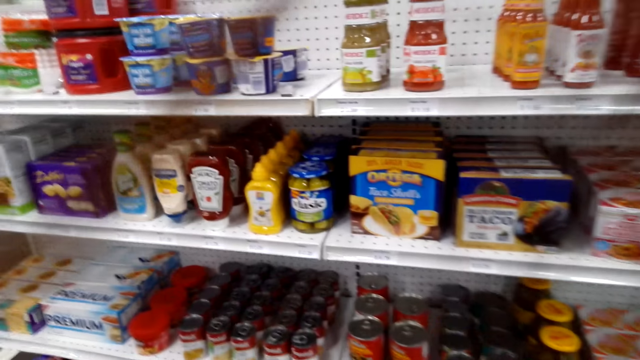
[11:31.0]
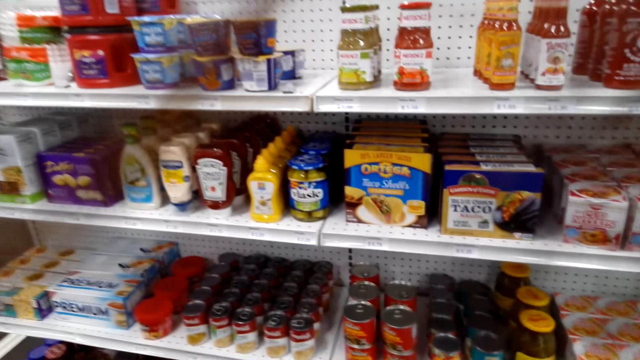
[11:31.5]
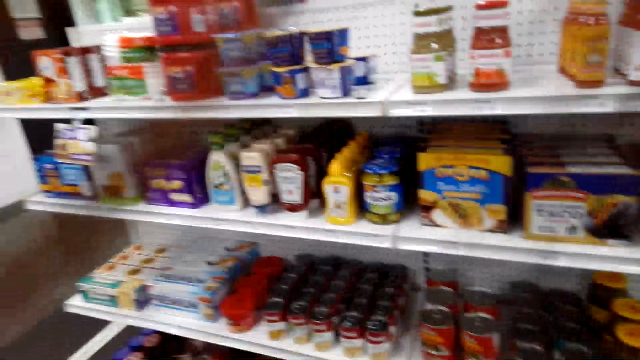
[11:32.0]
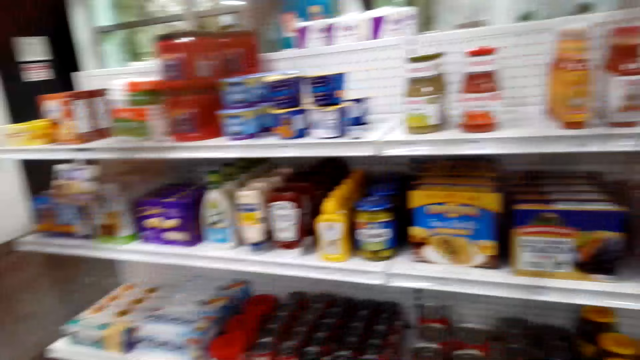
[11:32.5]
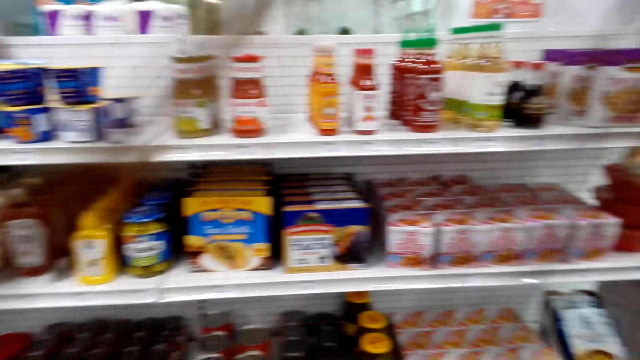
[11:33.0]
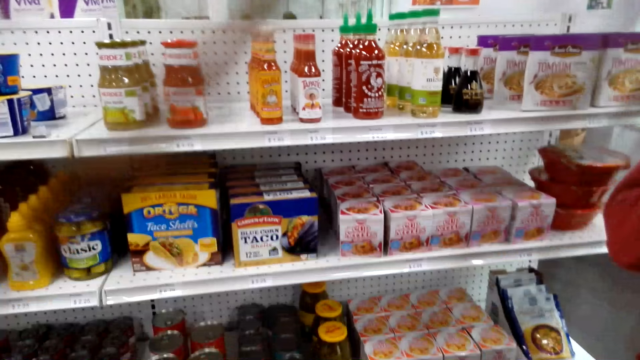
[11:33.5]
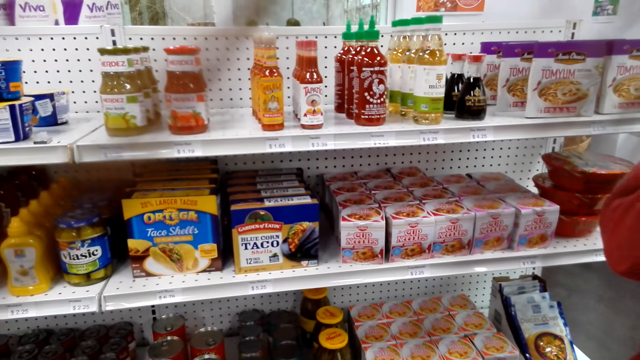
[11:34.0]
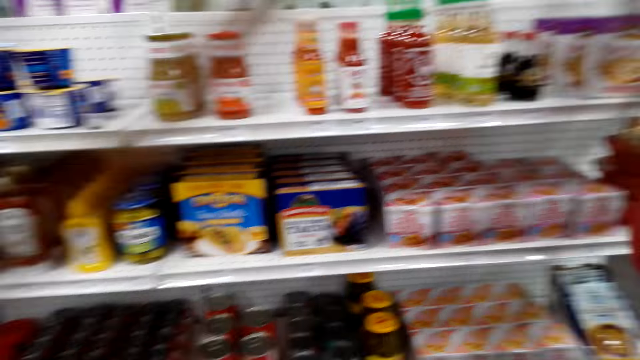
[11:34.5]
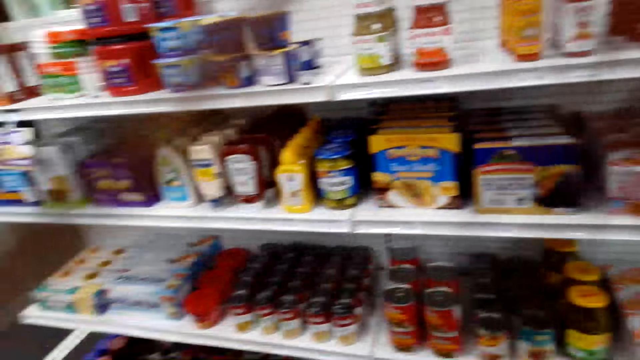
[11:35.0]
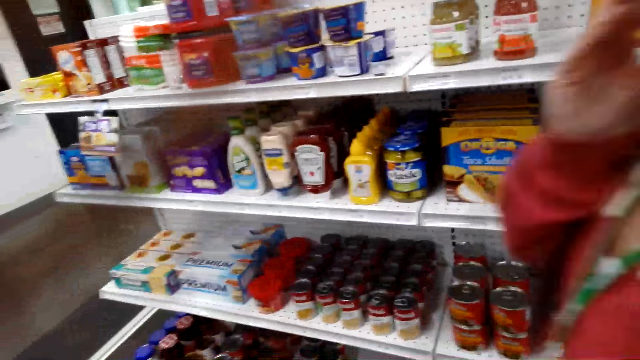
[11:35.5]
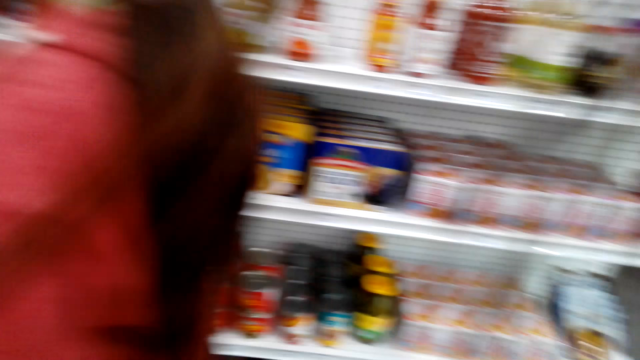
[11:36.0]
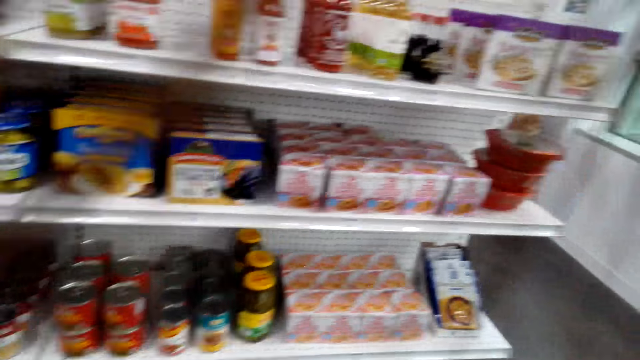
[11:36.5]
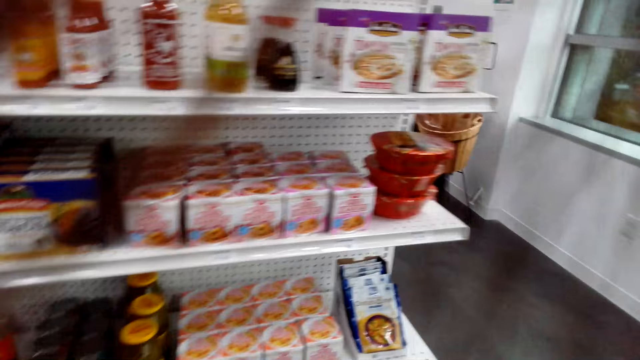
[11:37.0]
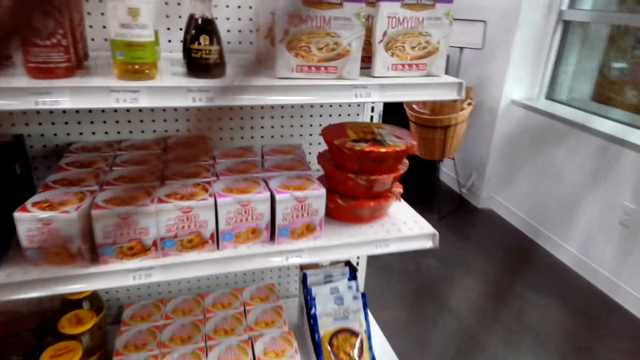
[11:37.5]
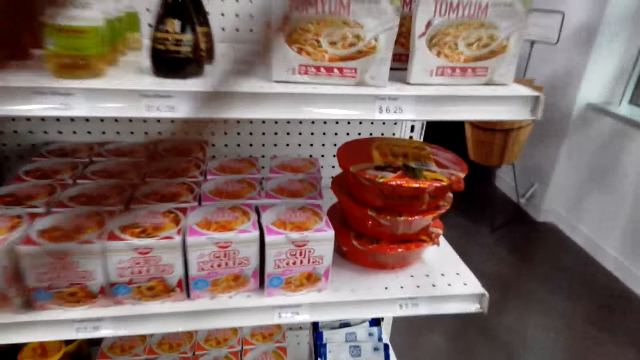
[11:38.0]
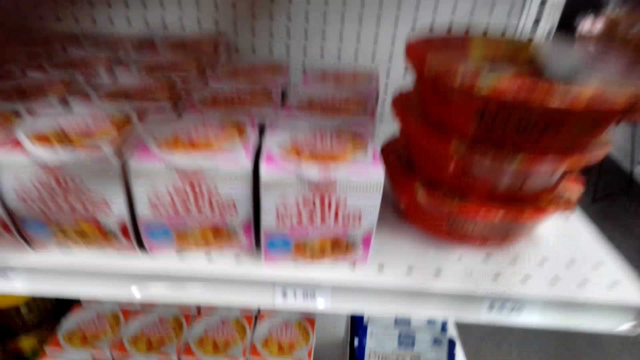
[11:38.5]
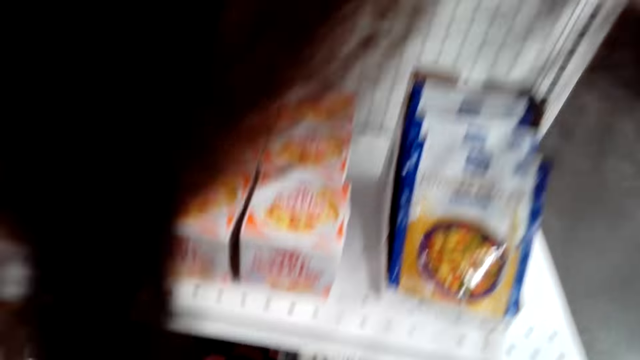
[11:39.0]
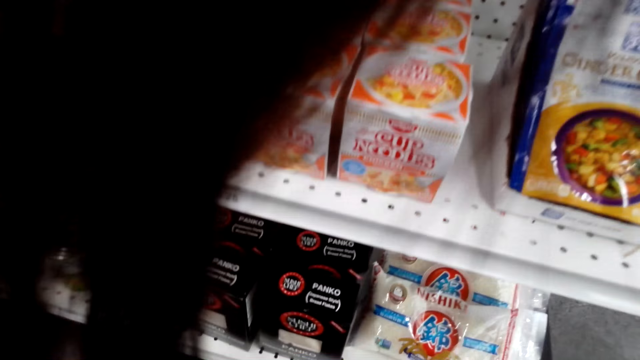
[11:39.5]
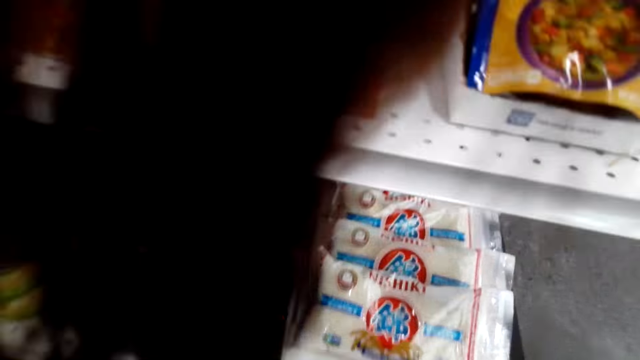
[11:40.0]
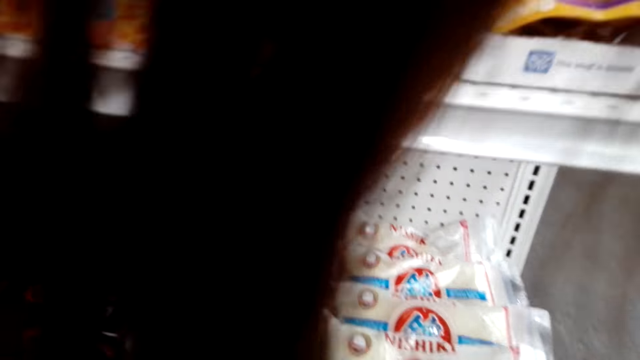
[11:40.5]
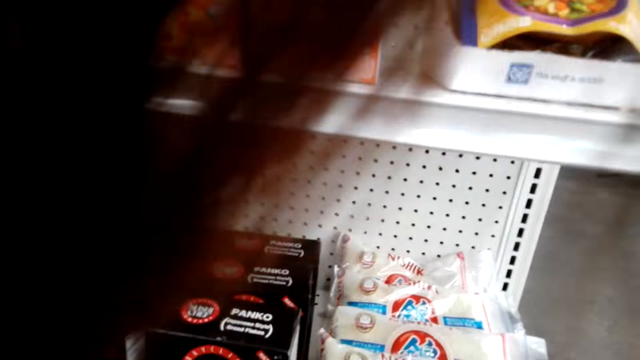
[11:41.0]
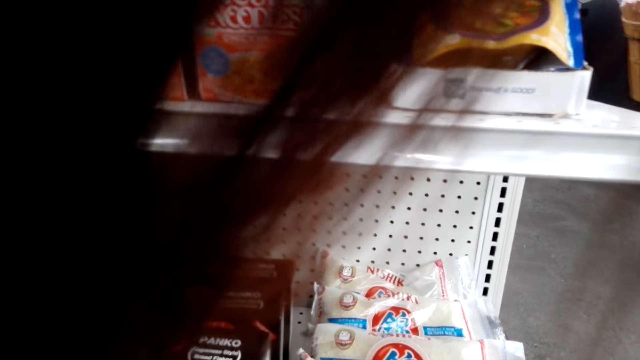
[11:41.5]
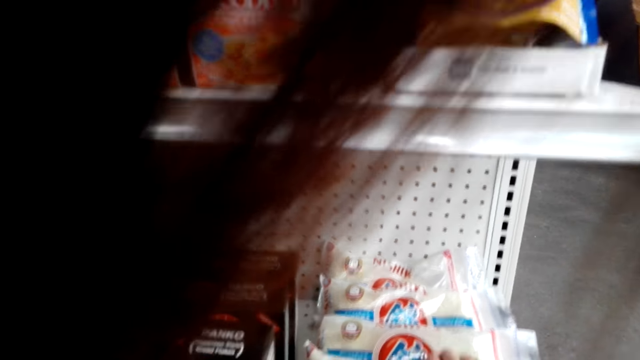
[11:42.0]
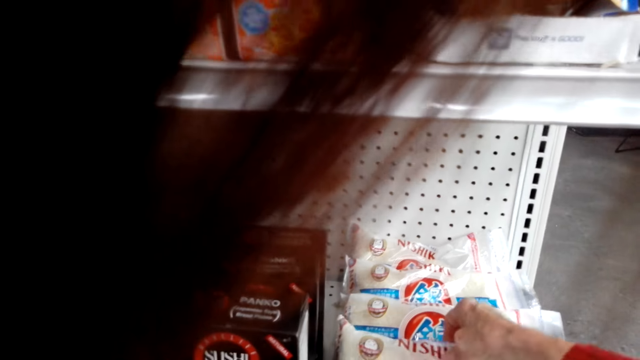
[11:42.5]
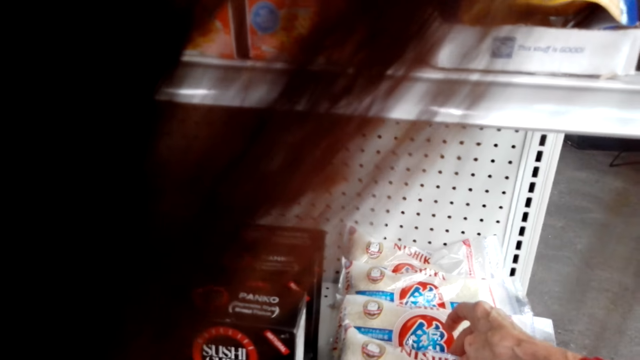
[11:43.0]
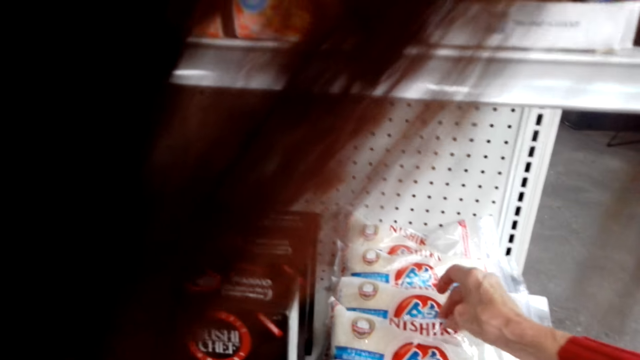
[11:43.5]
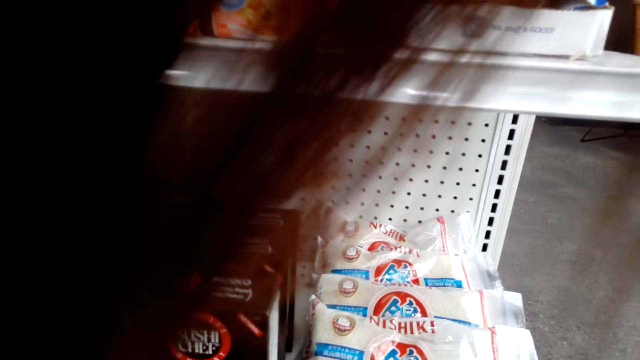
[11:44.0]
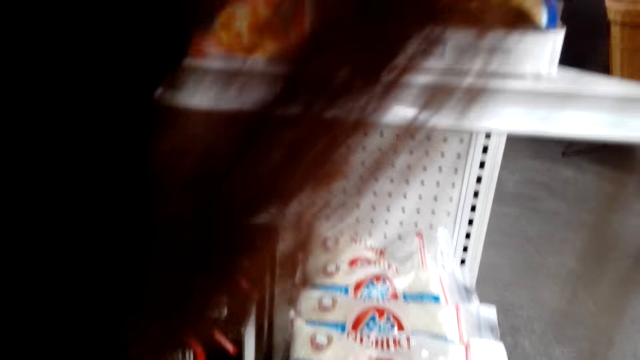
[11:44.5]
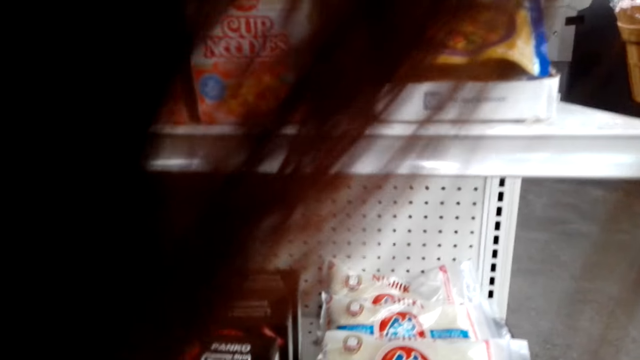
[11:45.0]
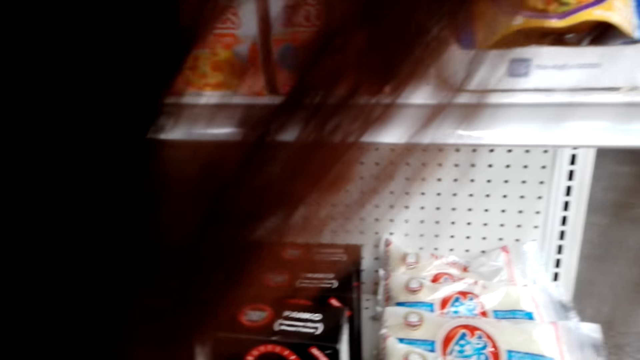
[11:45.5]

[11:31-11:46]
The camera wearer stares at packets at the shelf. A man walks around the room. The first woman demonstrates something to the other woman. The other woman picks up a packet of rice from the shelf. The camera wearer selects the sachets on the shelf.

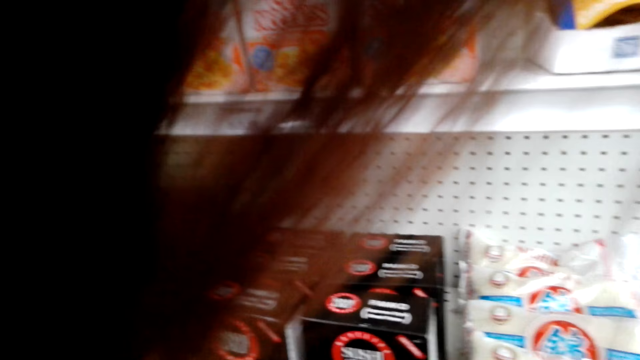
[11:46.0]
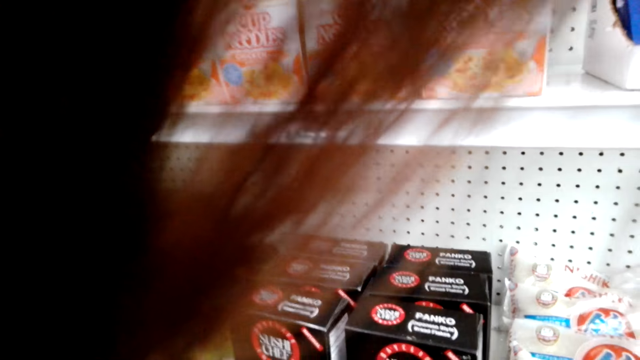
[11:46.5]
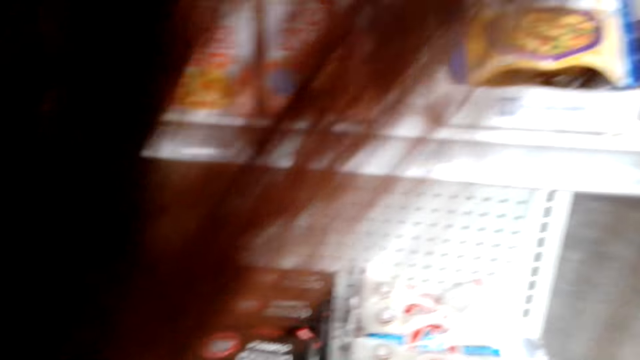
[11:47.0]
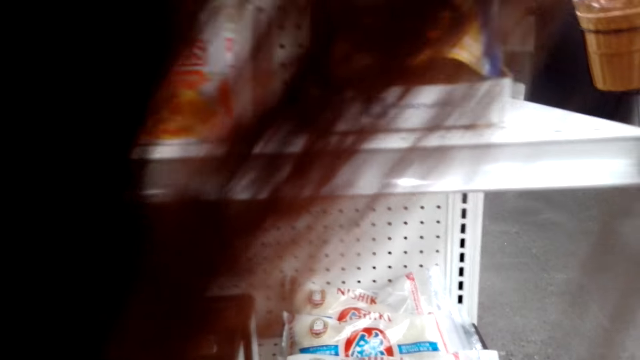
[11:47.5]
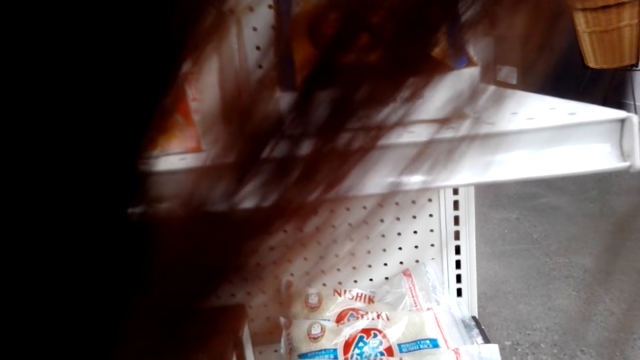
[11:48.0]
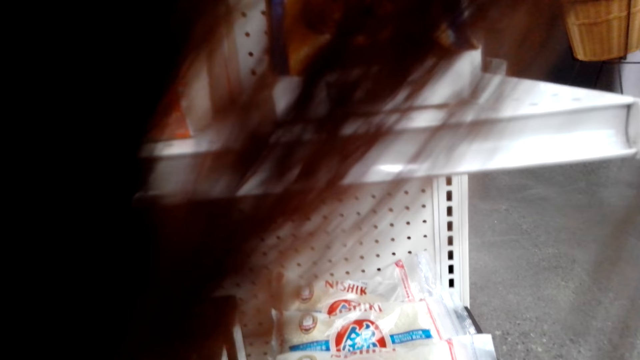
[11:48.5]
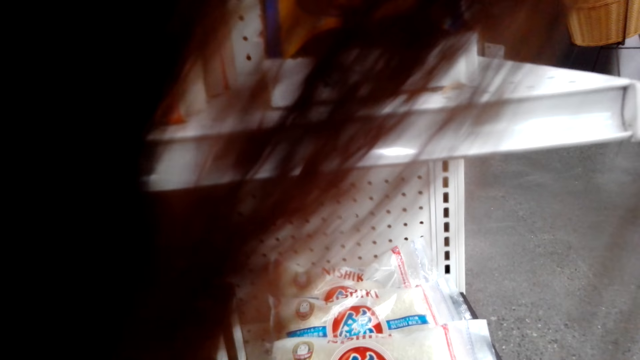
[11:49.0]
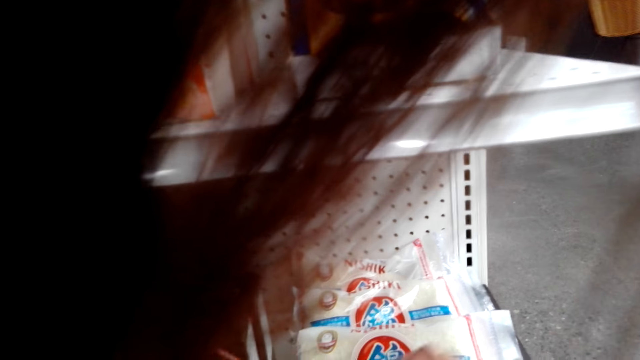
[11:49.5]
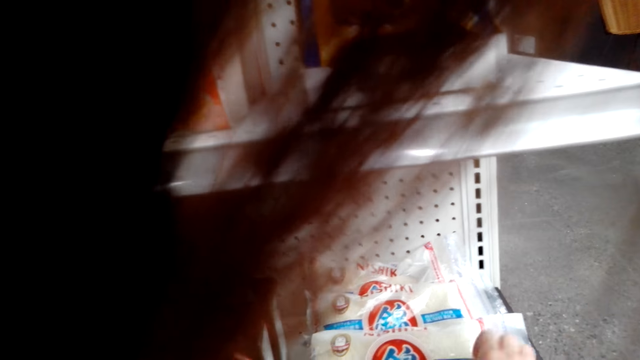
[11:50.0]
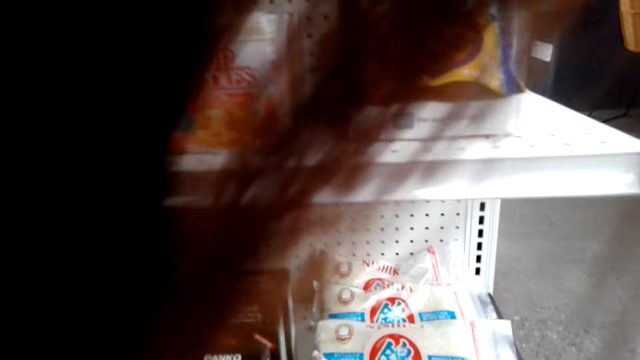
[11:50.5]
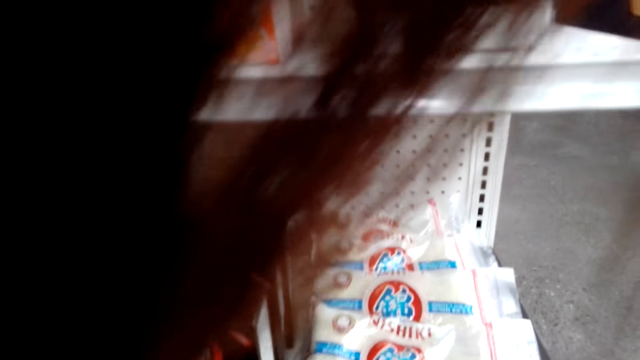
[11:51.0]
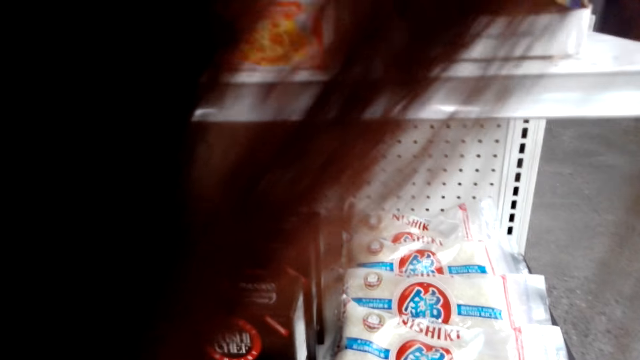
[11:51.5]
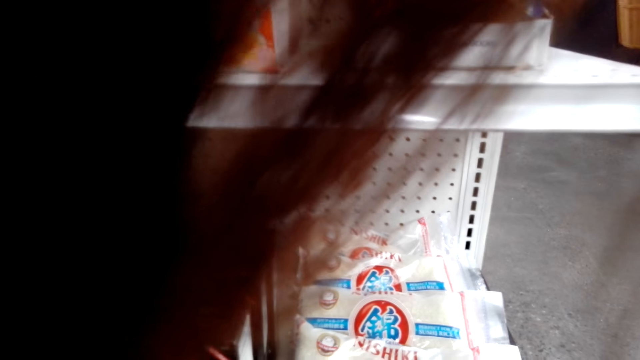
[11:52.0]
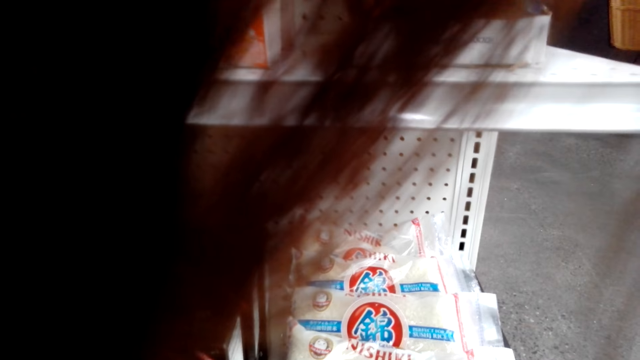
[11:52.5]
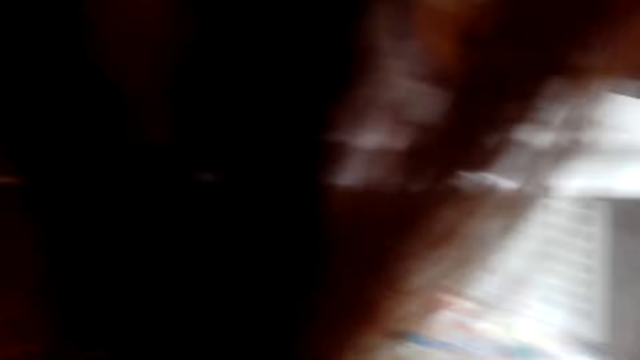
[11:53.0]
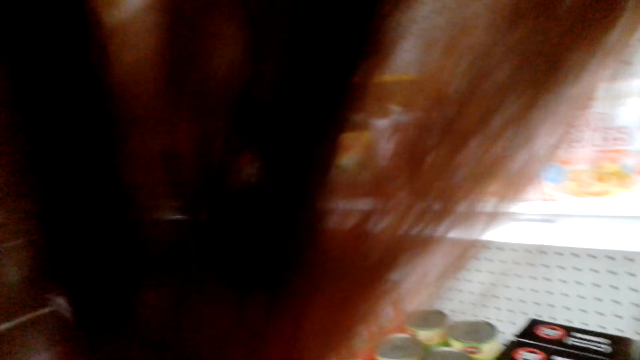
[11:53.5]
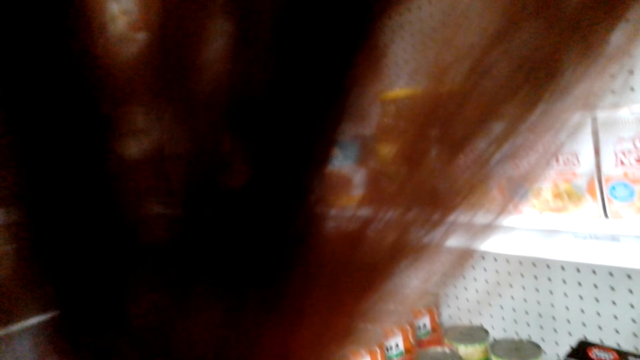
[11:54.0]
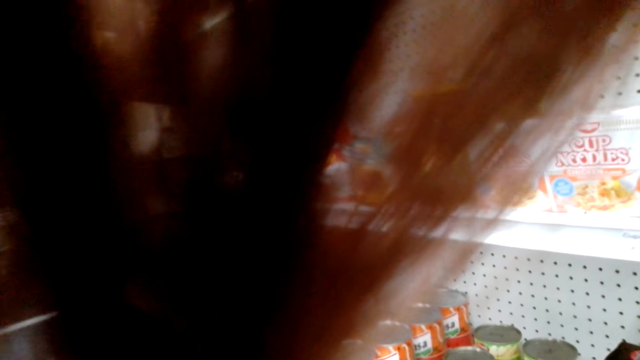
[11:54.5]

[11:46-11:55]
The first woman demonstrates something to the other woman.
